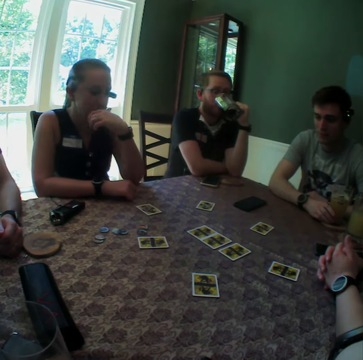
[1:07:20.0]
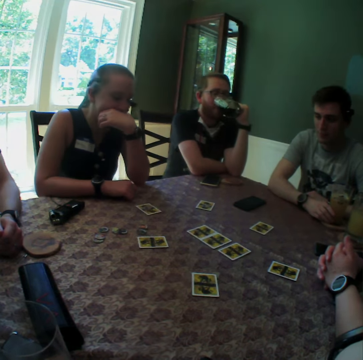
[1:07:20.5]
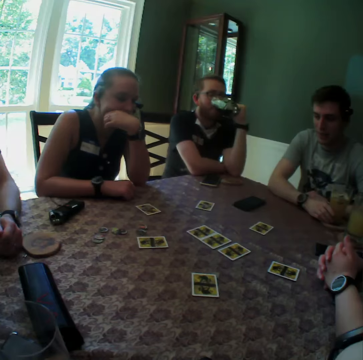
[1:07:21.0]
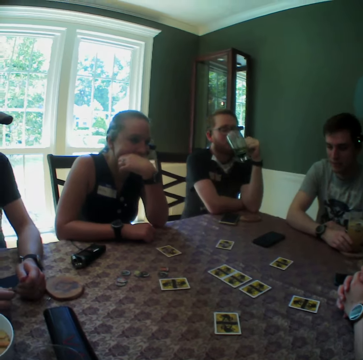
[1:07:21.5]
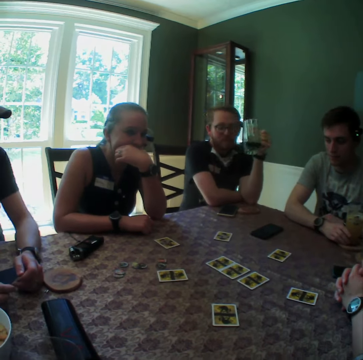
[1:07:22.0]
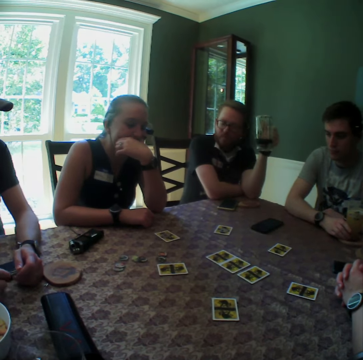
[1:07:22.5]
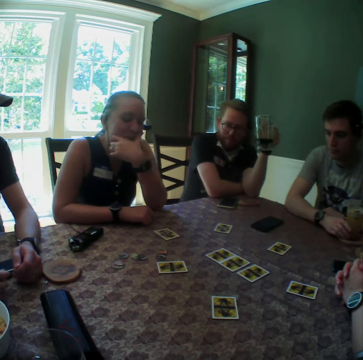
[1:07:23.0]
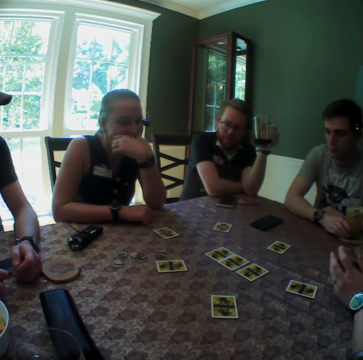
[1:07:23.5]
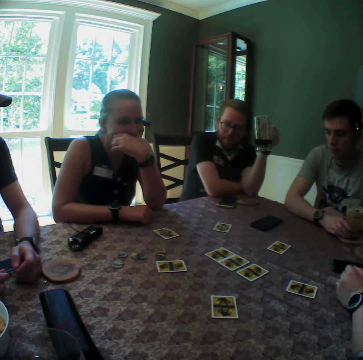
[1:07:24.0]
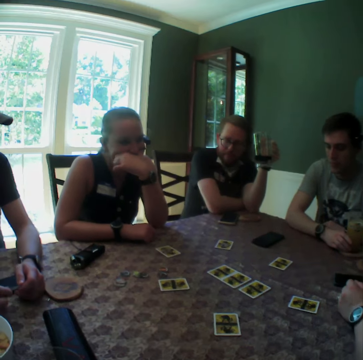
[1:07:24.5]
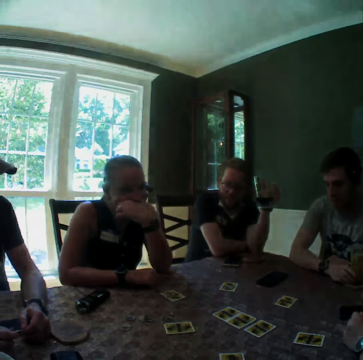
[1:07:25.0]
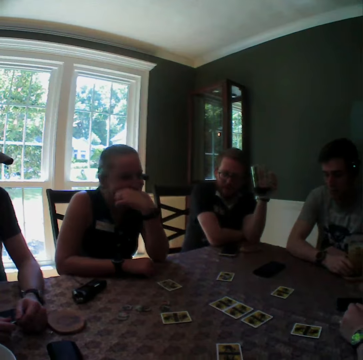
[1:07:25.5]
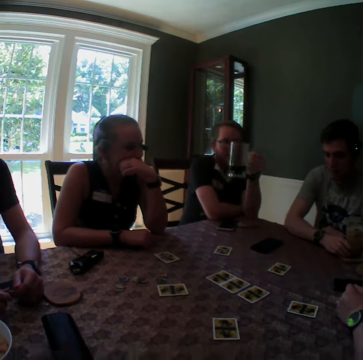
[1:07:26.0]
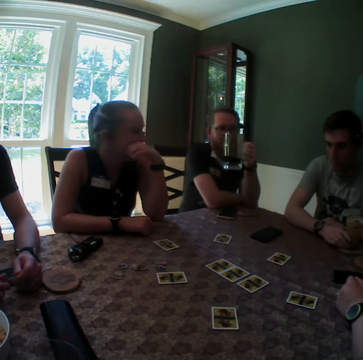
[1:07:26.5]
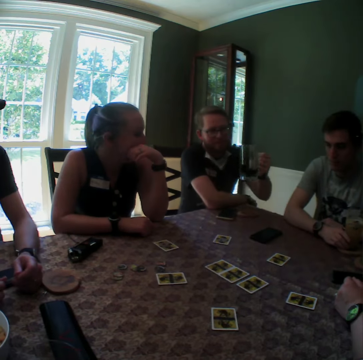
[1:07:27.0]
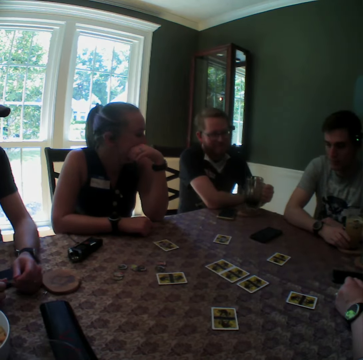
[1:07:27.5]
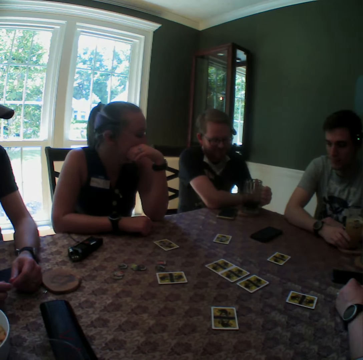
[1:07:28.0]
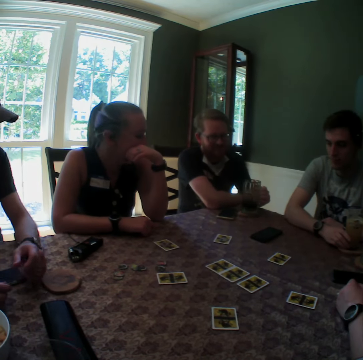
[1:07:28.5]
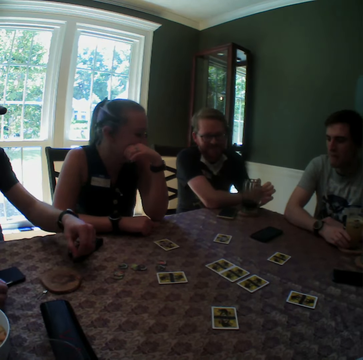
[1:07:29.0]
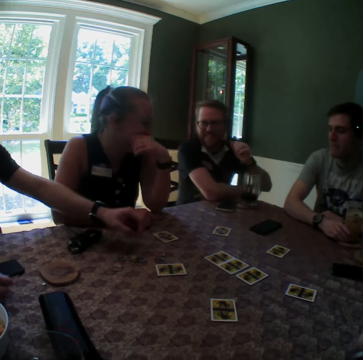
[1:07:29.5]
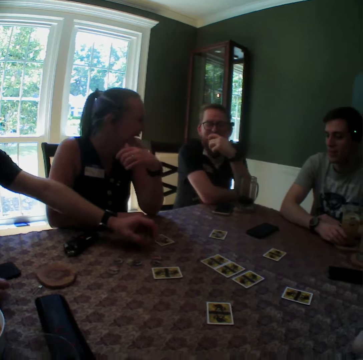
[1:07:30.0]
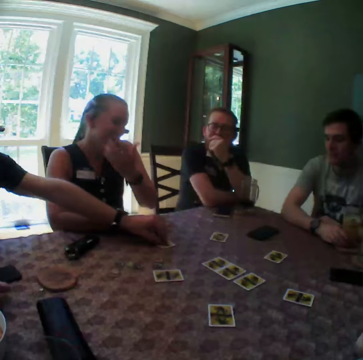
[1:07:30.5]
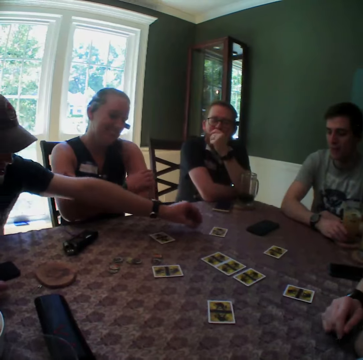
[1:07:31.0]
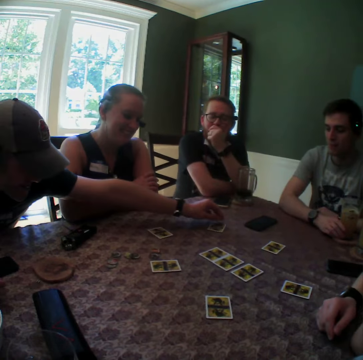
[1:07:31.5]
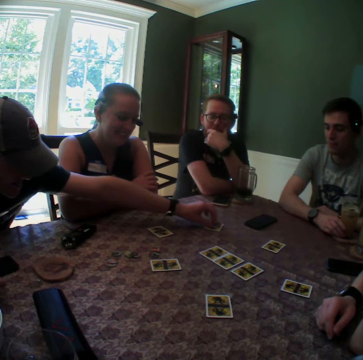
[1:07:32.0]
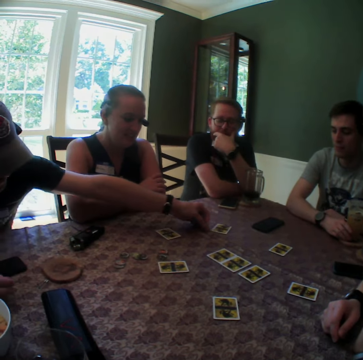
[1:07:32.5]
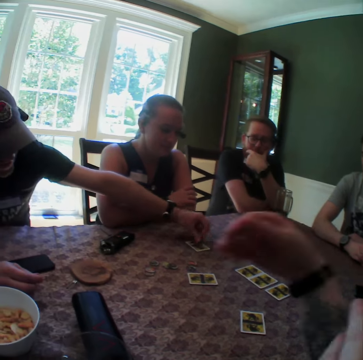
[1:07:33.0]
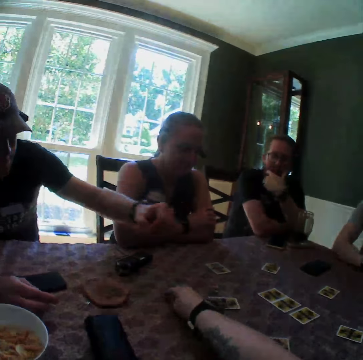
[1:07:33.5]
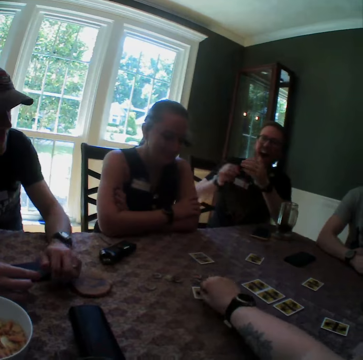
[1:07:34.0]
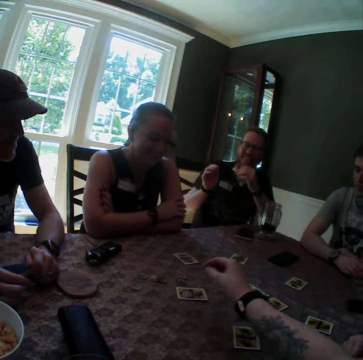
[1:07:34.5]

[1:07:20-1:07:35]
A man drops the cup on the table with his left hand. The man touches his face with his left hand. A woman places her right hand on the table.

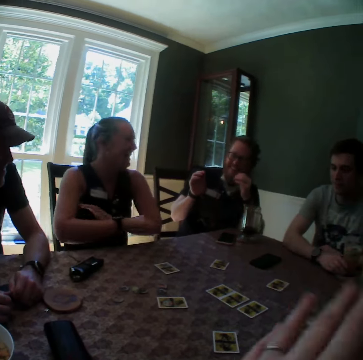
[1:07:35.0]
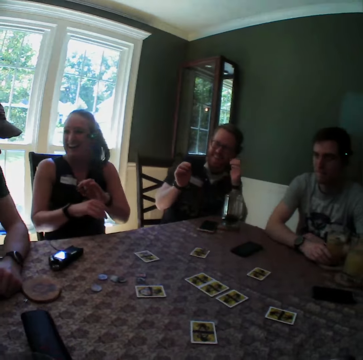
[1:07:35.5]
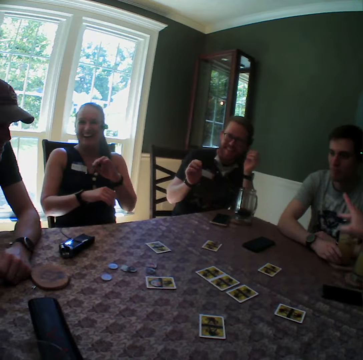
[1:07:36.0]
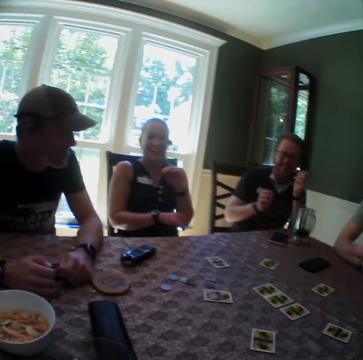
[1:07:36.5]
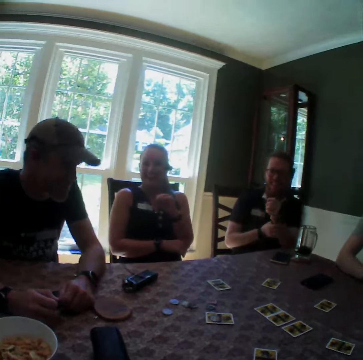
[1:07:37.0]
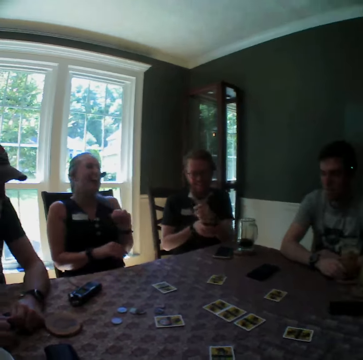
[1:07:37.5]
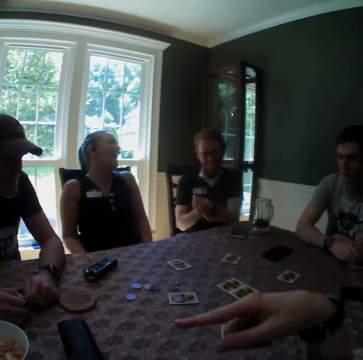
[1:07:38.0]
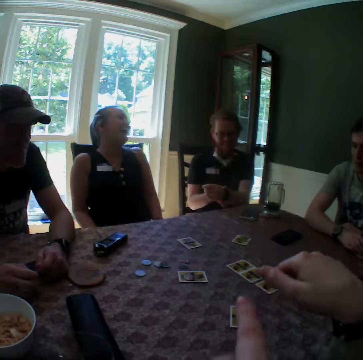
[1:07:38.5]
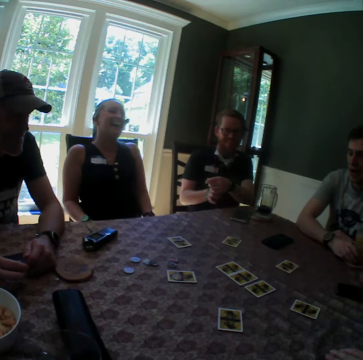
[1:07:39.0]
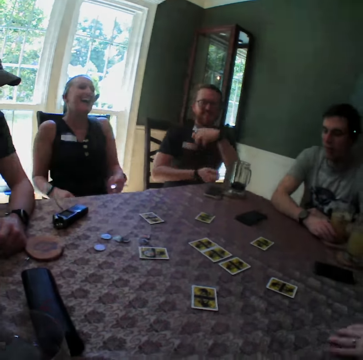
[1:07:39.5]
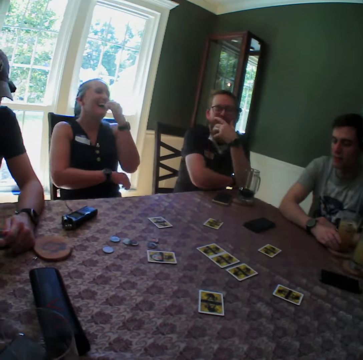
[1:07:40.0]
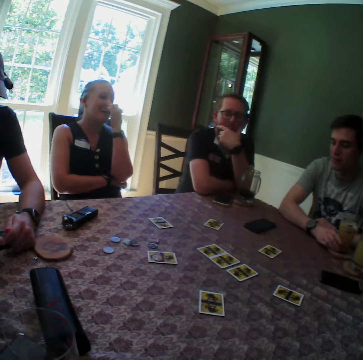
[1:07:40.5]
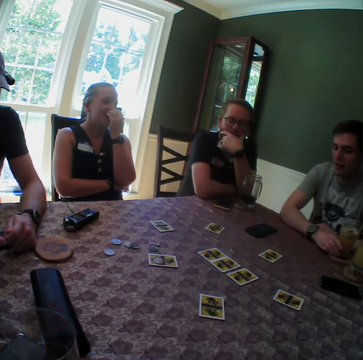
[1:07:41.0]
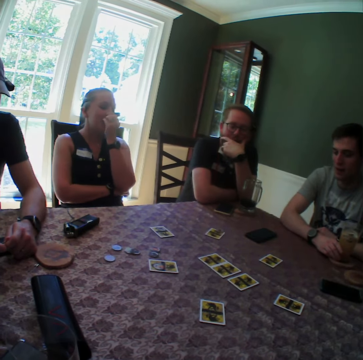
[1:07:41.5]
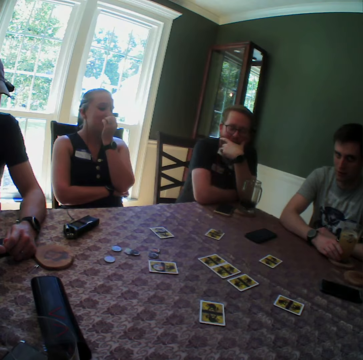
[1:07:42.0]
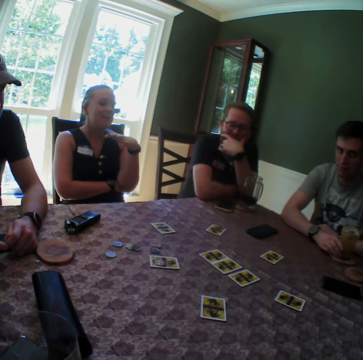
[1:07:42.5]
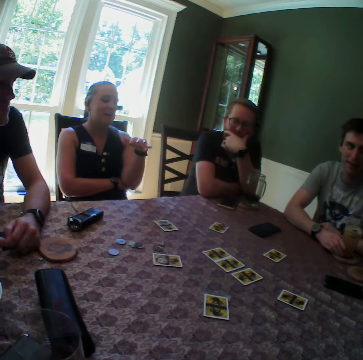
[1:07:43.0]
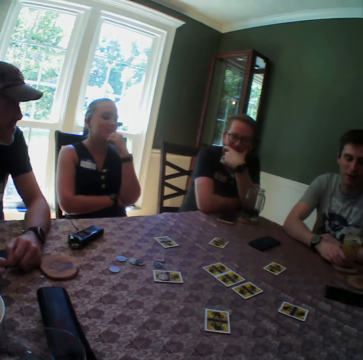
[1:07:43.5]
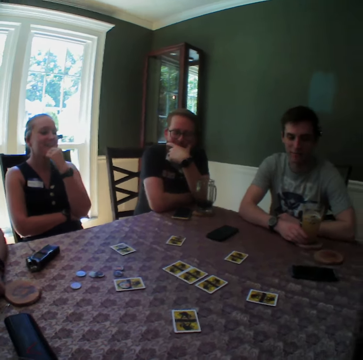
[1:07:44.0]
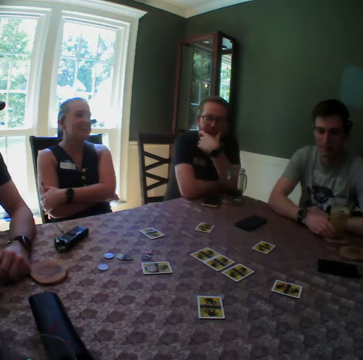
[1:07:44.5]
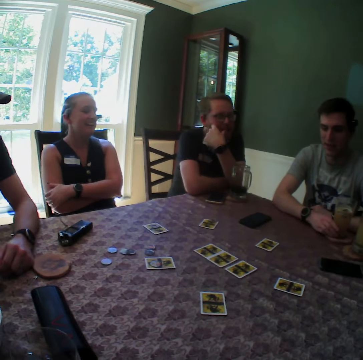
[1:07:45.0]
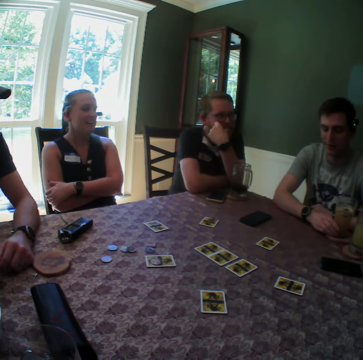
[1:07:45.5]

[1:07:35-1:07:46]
A man touches his left hand with his right hand. The man places both hands on the table.

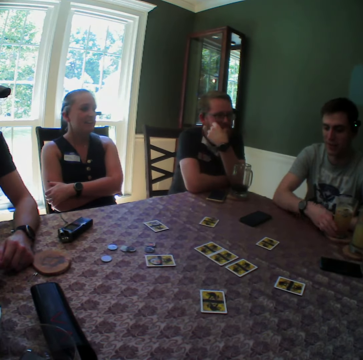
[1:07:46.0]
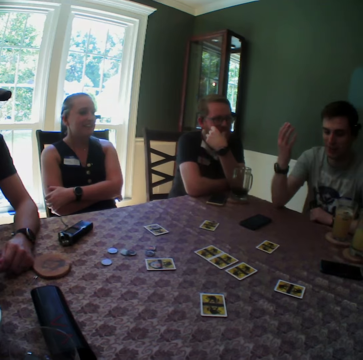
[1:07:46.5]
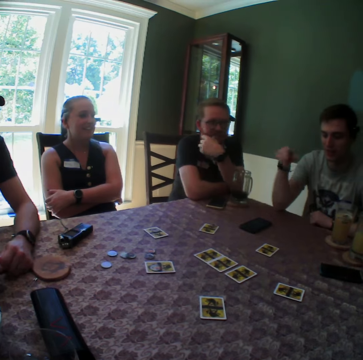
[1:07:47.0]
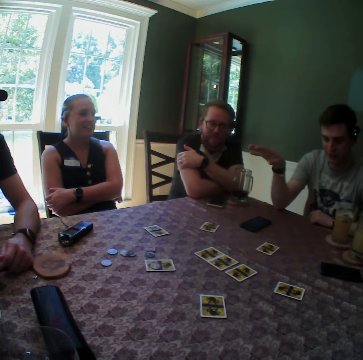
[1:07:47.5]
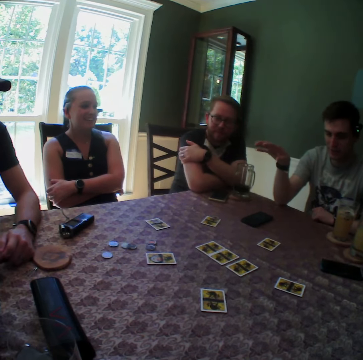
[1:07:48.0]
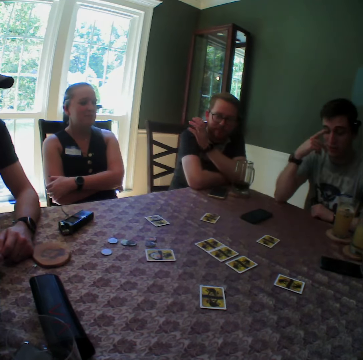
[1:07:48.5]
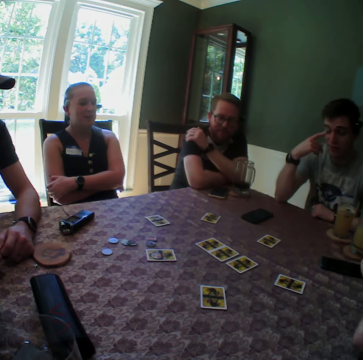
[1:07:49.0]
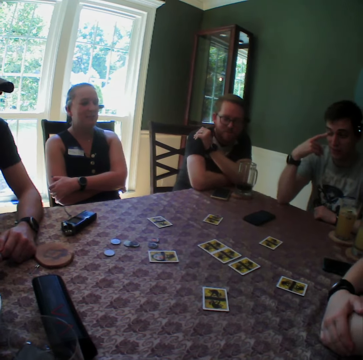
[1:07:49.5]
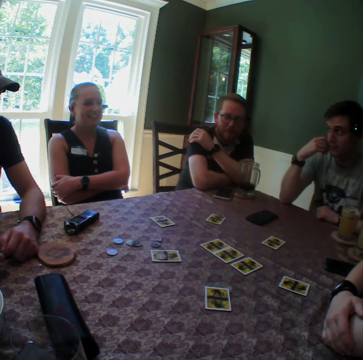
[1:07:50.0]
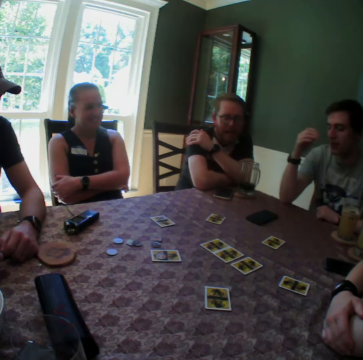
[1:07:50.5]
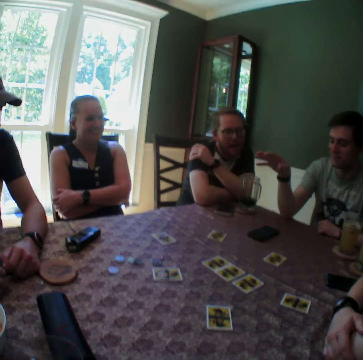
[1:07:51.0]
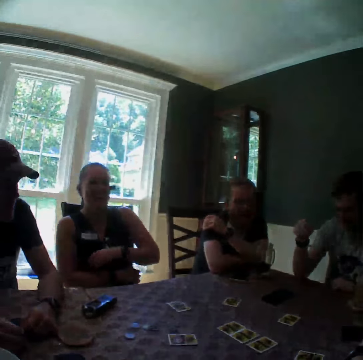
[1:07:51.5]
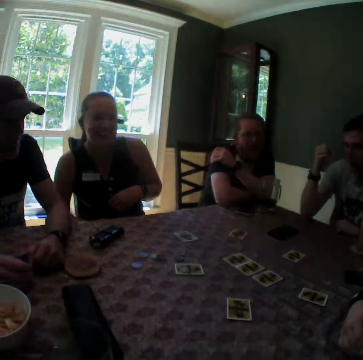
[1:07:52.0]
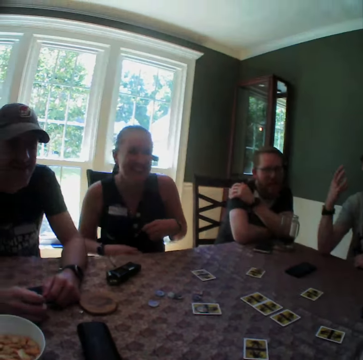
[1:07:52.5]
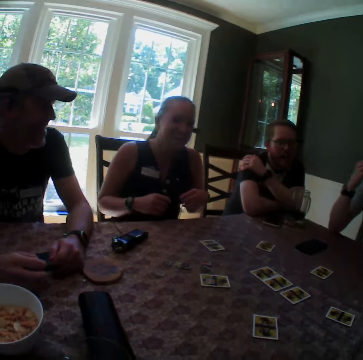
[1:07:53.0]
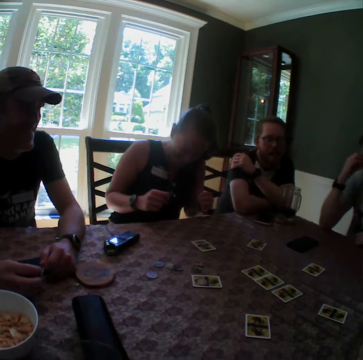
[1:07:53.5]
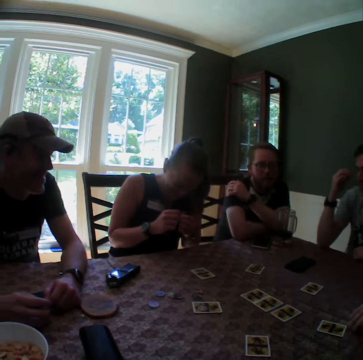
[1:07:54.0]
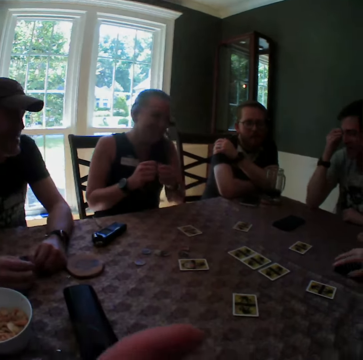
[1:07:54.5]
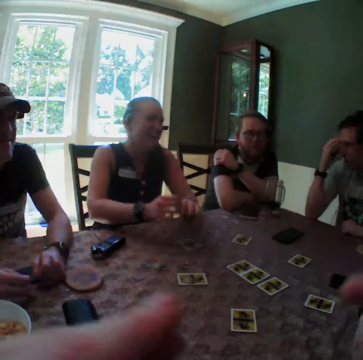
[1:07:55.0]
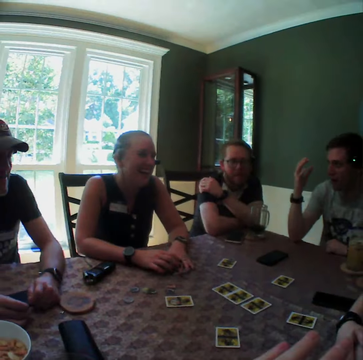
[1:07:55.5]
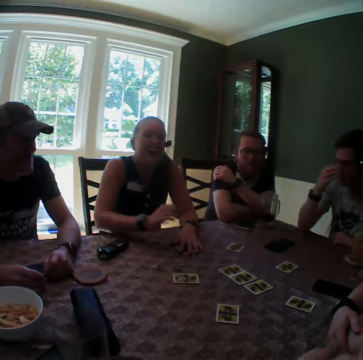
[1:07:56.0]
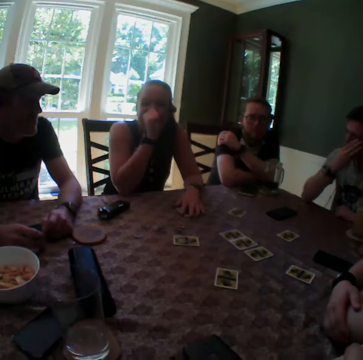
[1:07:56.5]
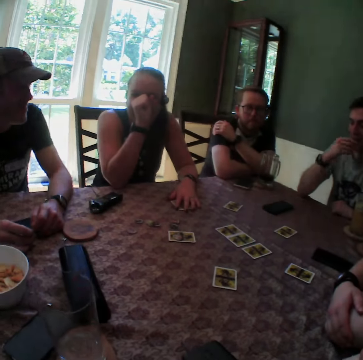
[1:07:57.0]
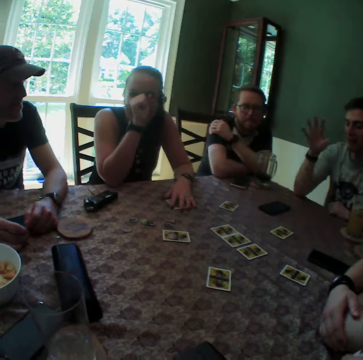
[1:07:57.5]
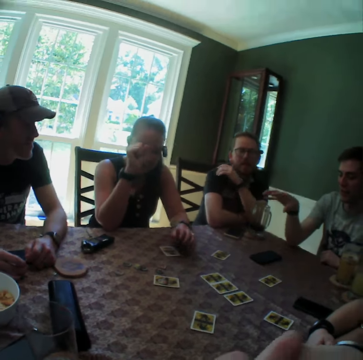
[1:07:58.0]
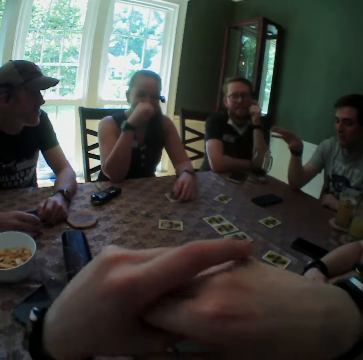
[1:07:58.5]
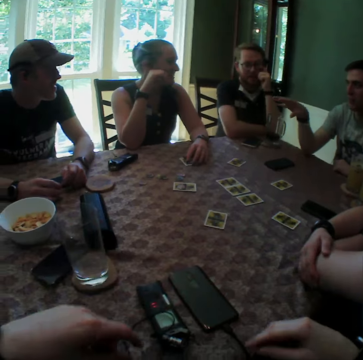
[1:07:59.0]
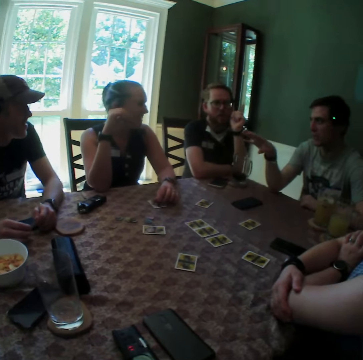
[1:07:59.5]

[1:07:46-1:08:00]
A man taps his right shoulder with his left hand. Another man touches his face with his right hand. A woman drops both hands on the table. Another woman drops both hands on the table. The camera wearer folds both hands. The other woman touches her face with her right hand. The camera wearer unfolds both hands.
